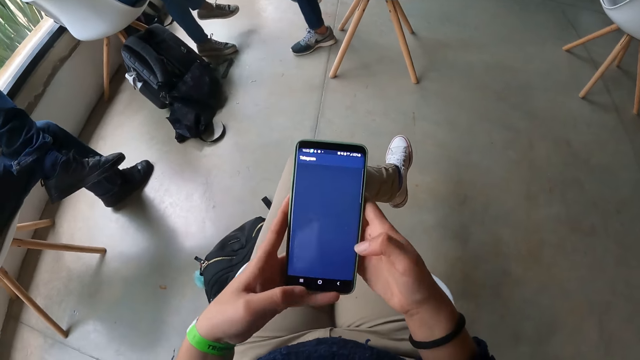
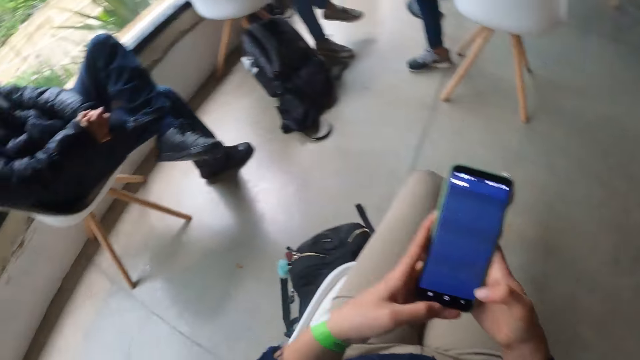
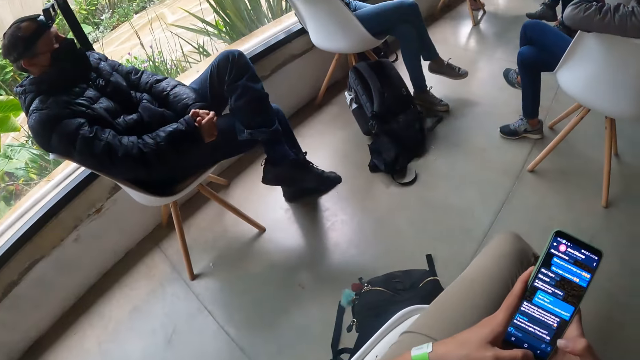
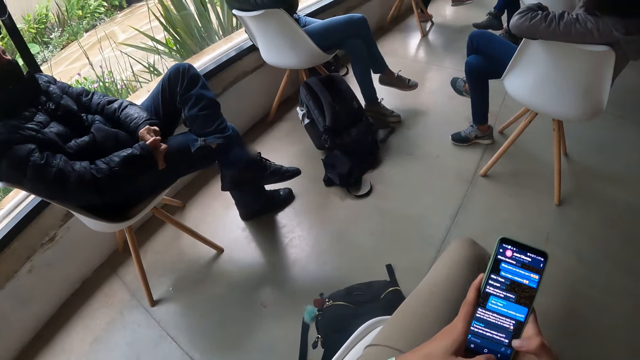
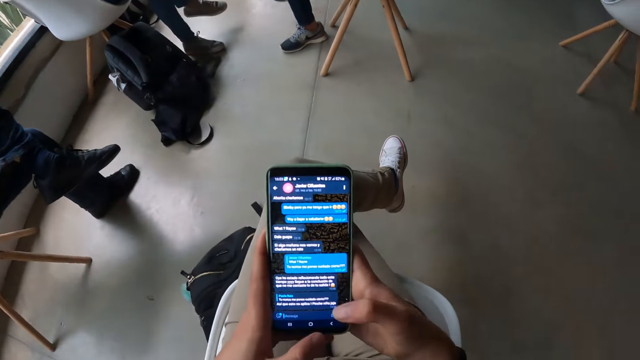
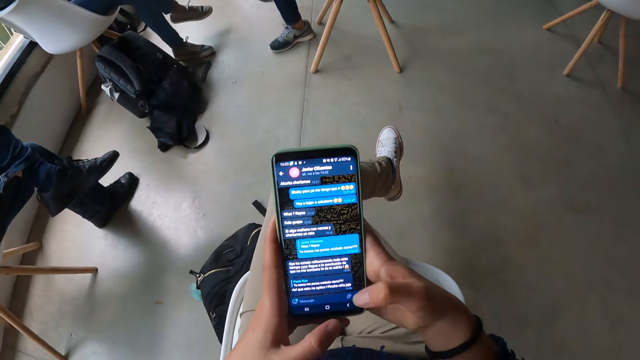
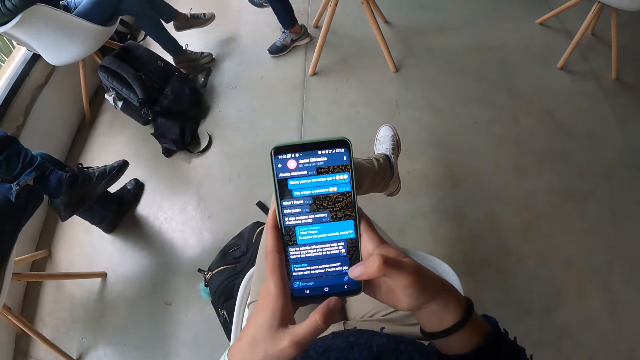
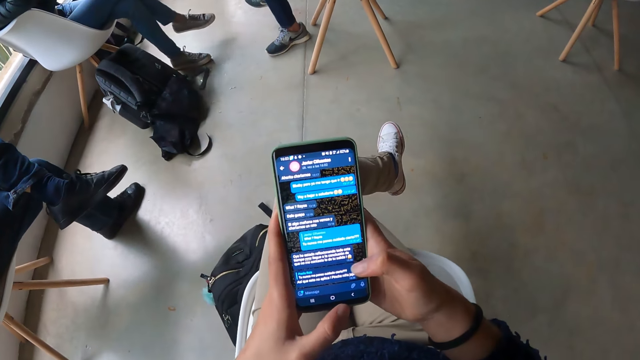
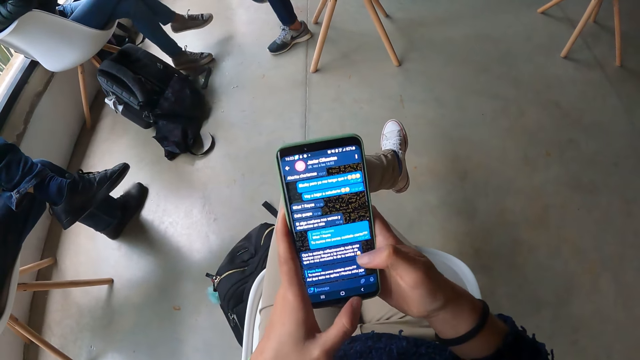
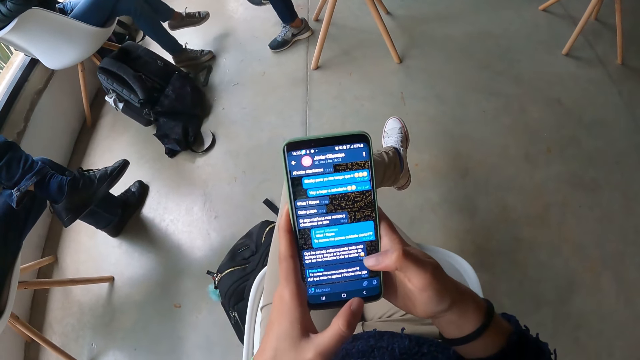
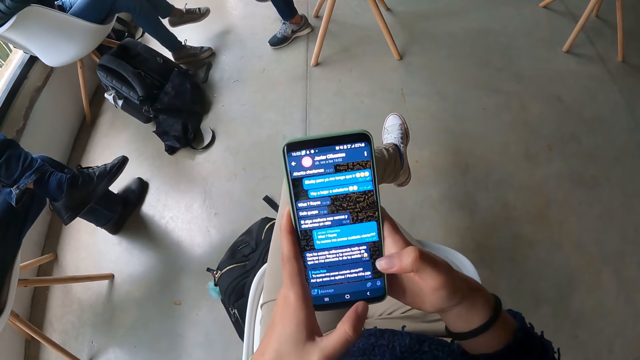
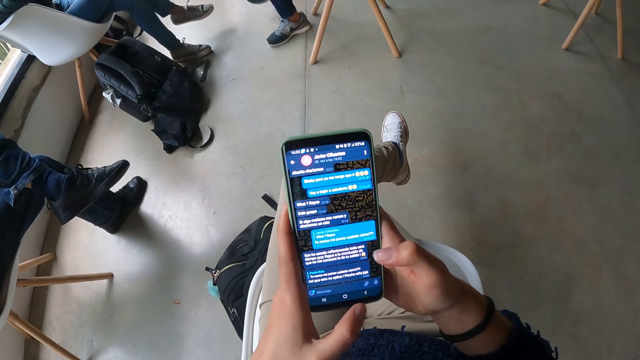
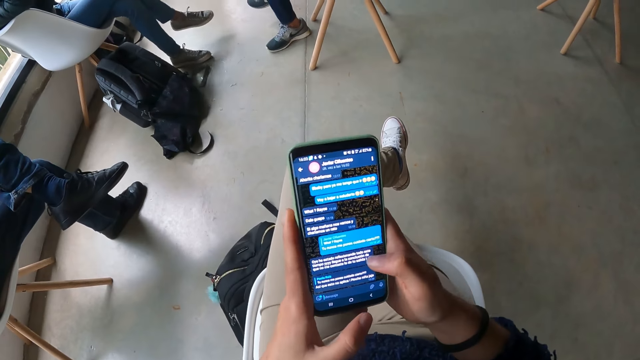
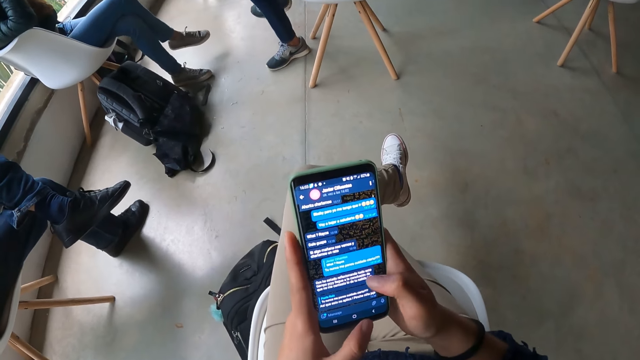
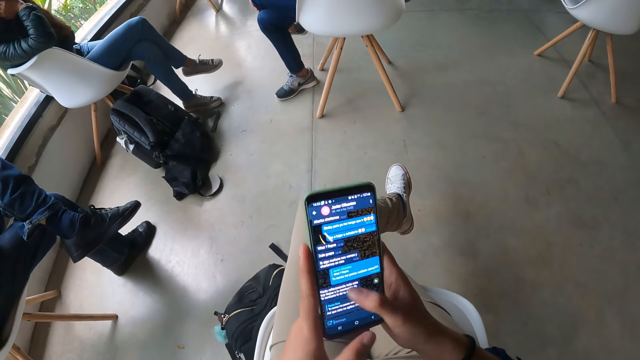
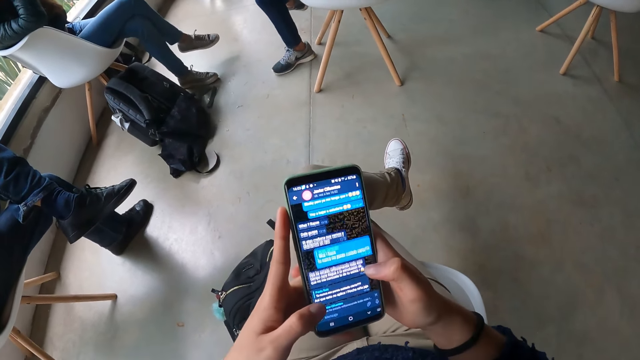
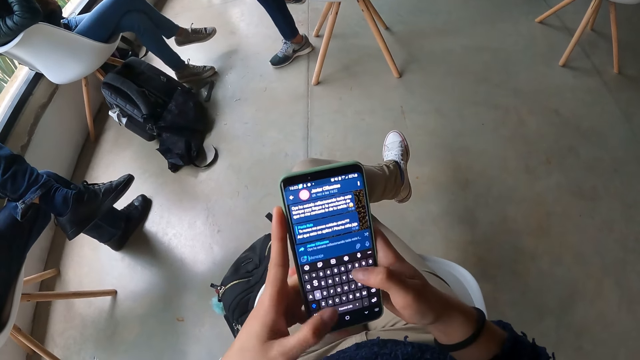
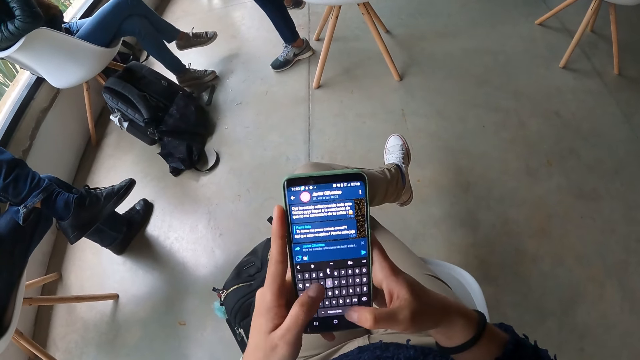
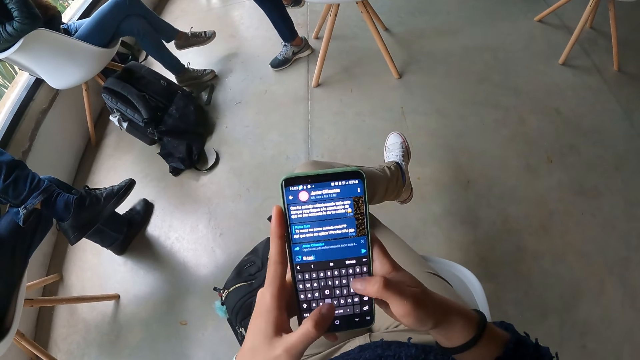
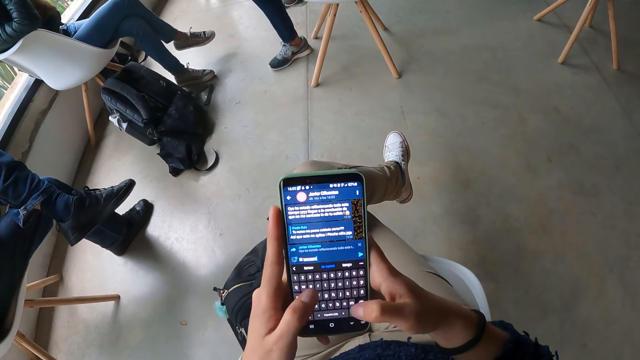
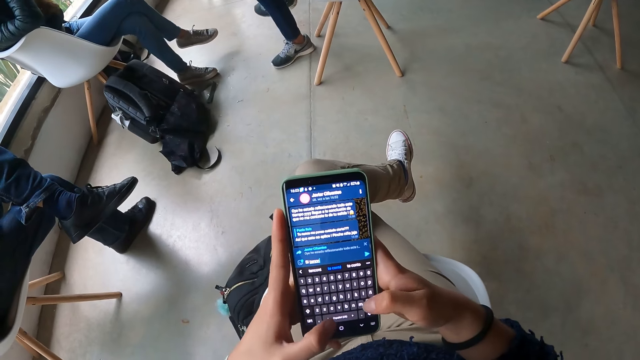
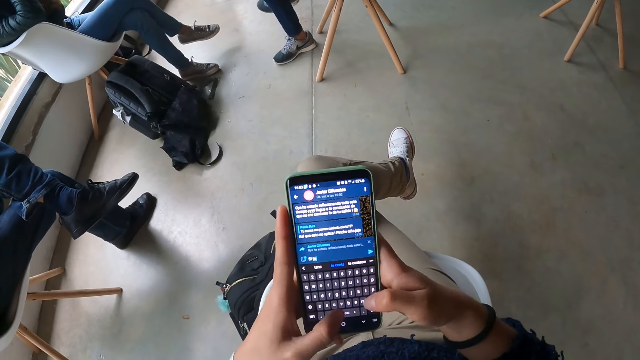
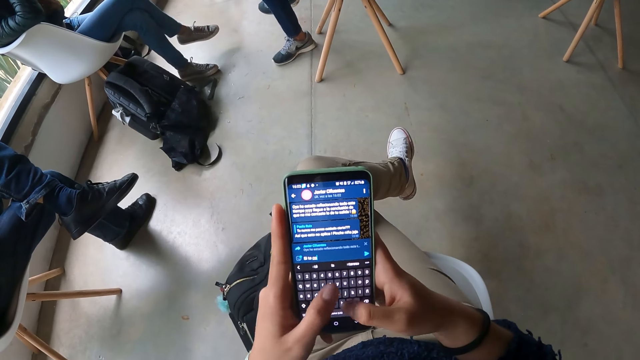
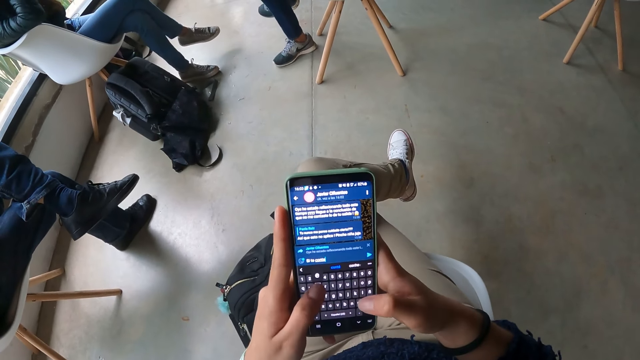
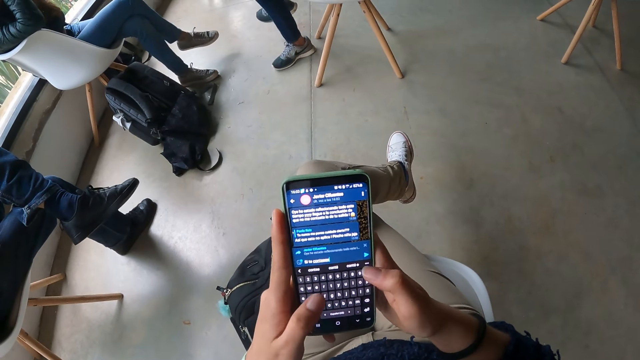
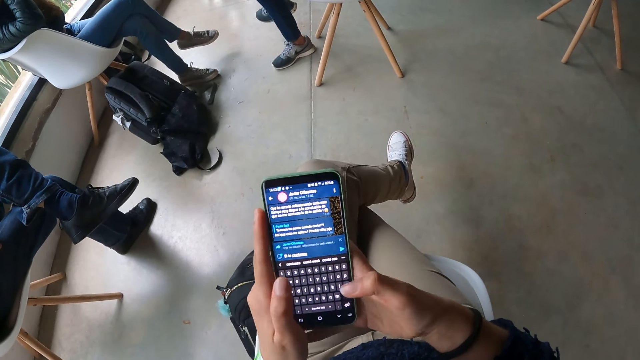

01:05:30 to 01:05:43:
The camera wearer lifts the phone. They operate the phone. They operate the phone in both hands with both hands.

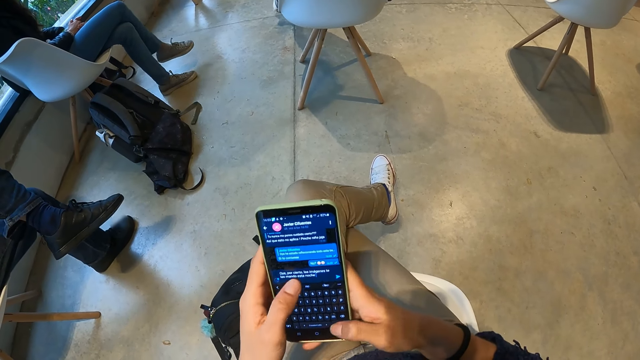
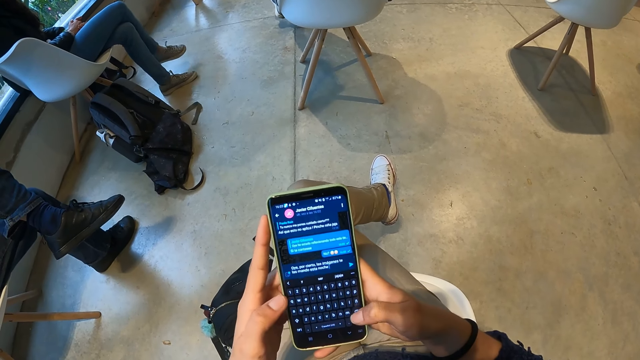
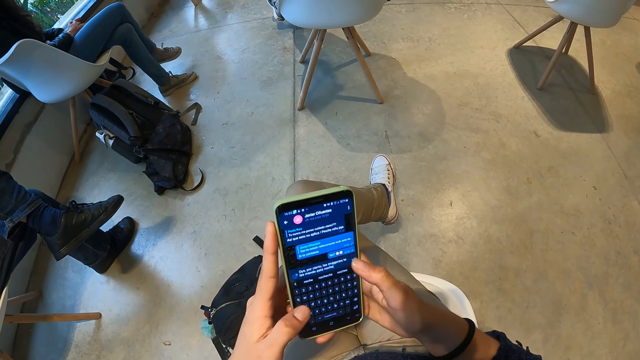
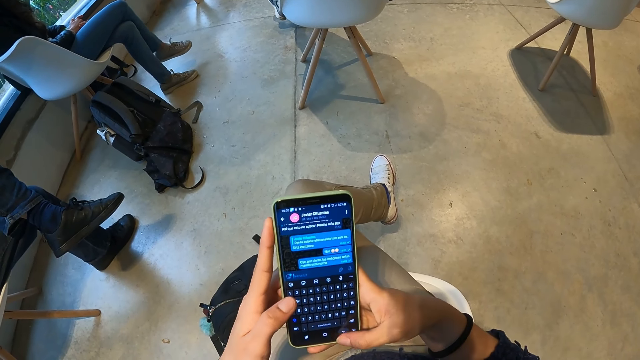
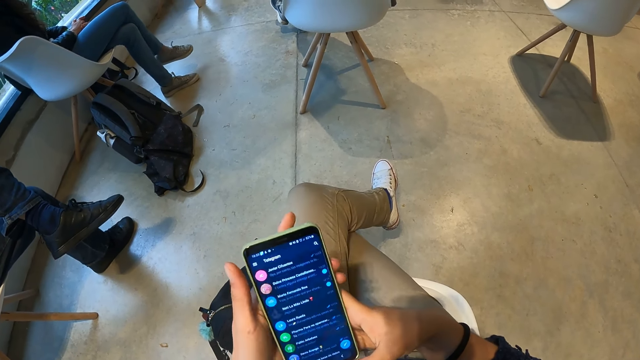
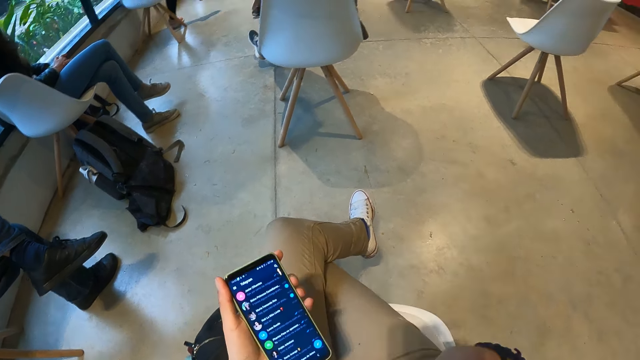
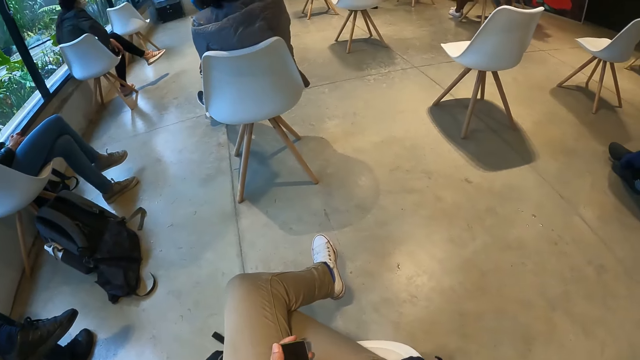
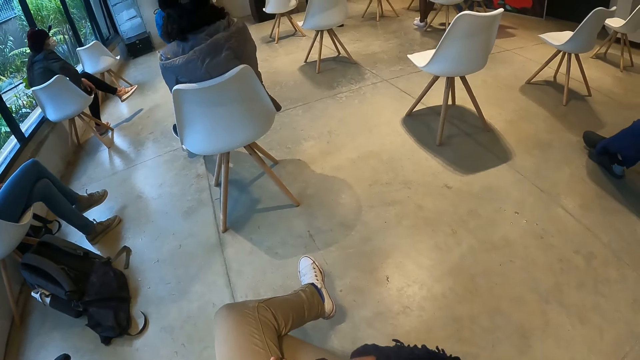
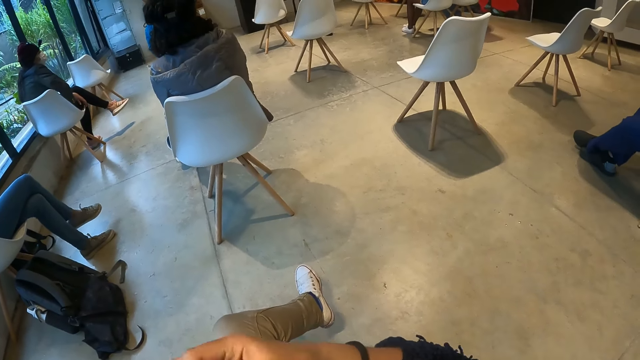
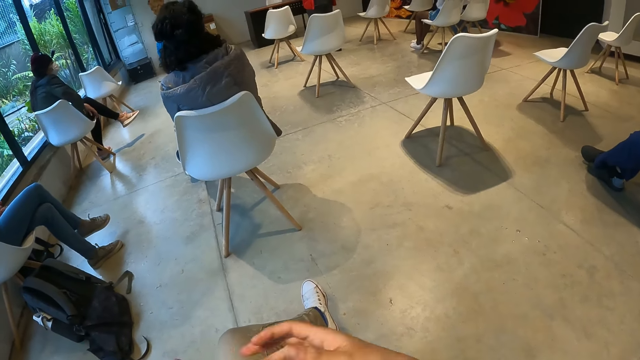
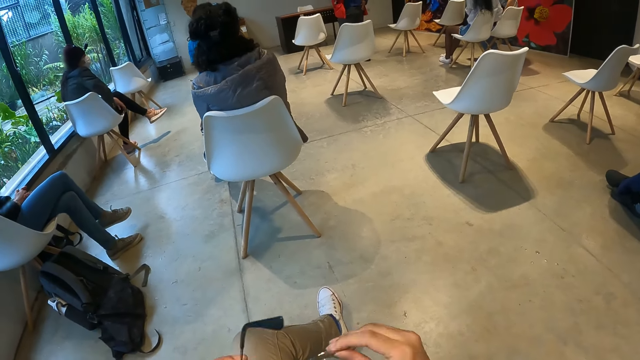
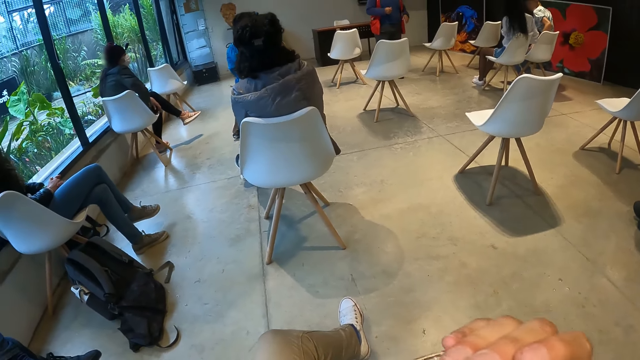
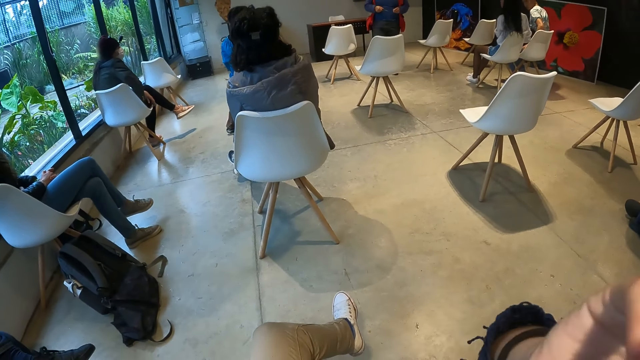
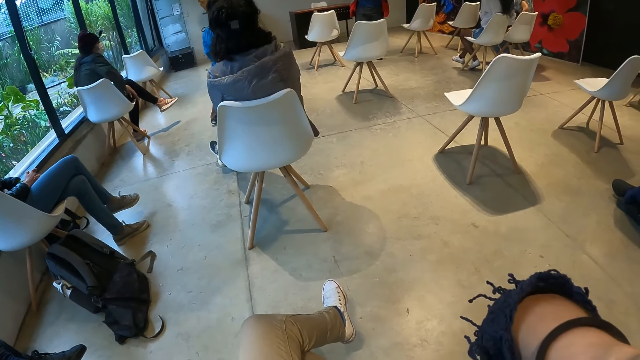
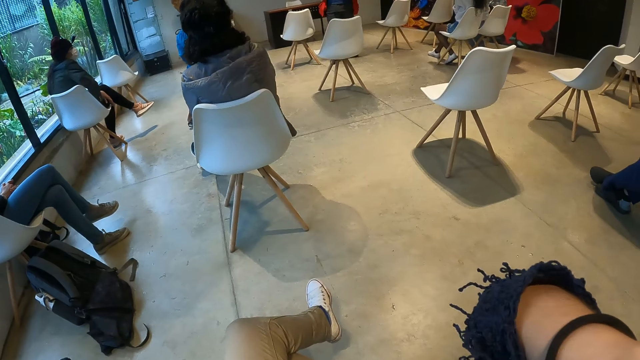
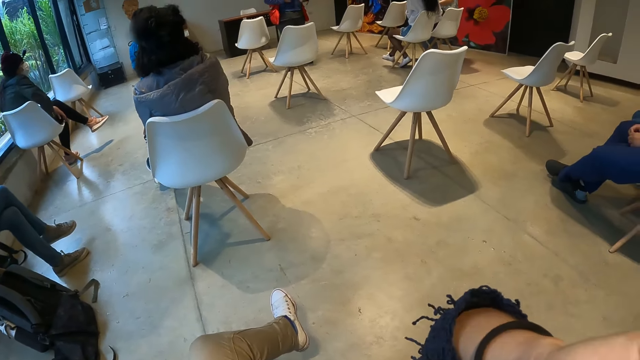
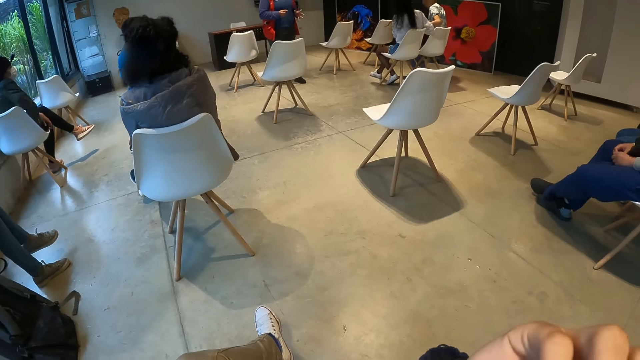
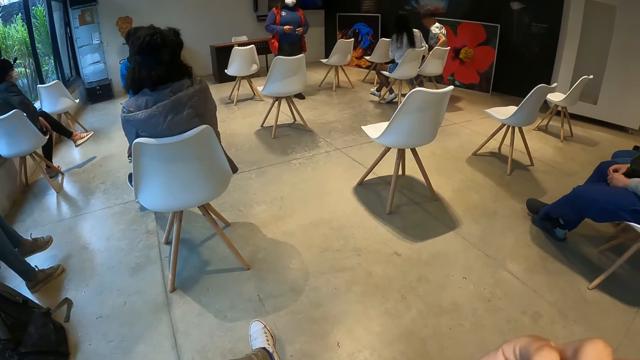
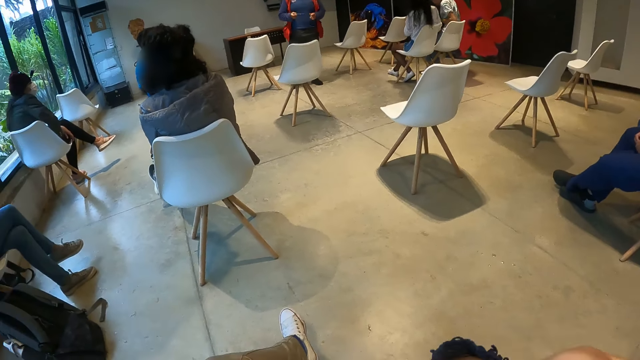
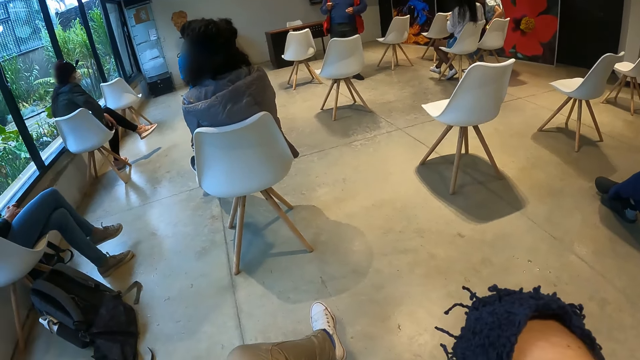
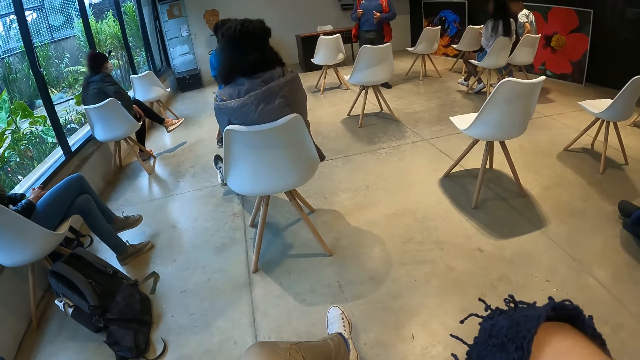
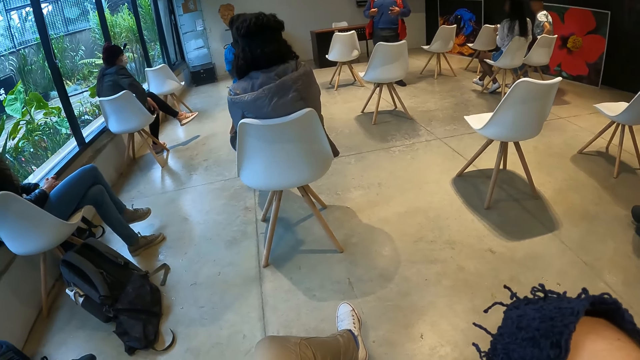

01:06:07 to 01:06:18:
The camera wearer removes her right hand from the phone in both hands. She transfers the phone to the left hand, moves both hands and looks around. She opens glasses with both hands. She wears the glasses with both hands. She lifts the right hand. A woman addresses a group of people in the room. The camera wearer adjusts the camera.
